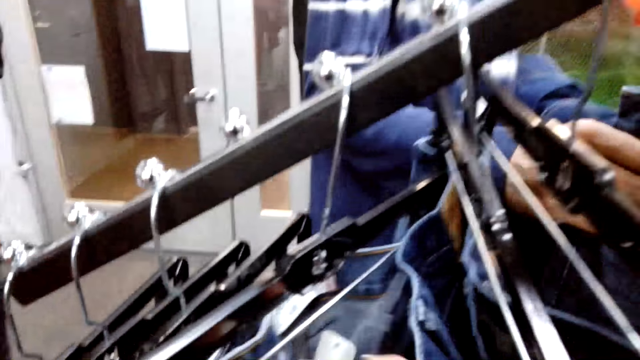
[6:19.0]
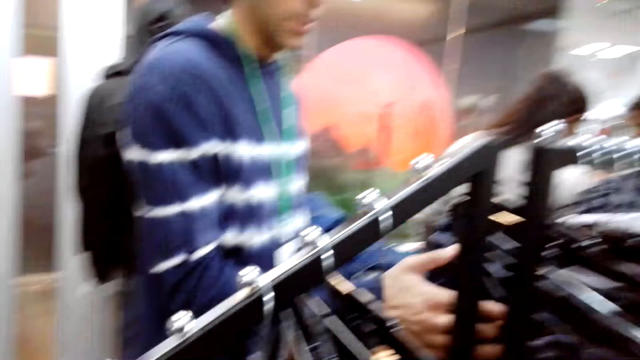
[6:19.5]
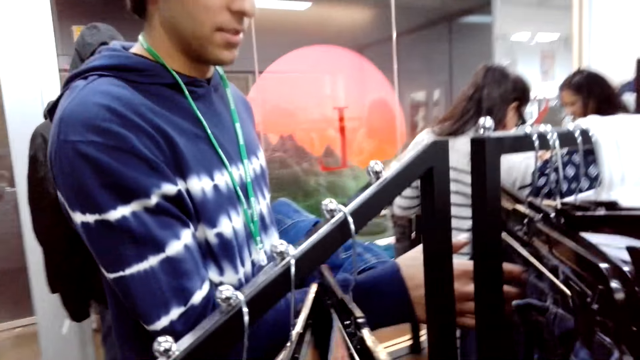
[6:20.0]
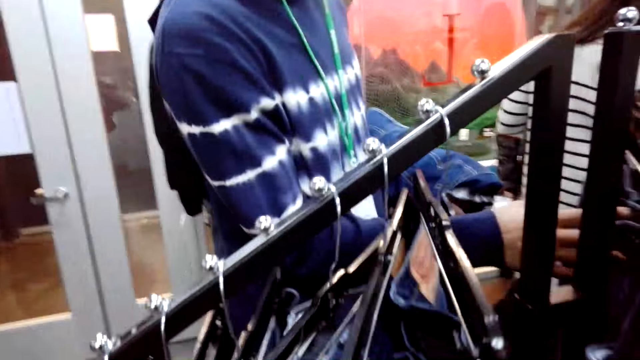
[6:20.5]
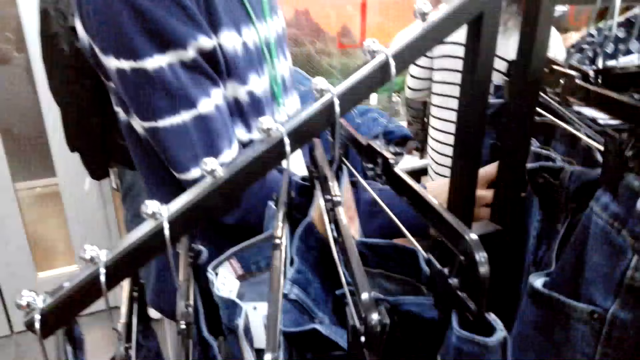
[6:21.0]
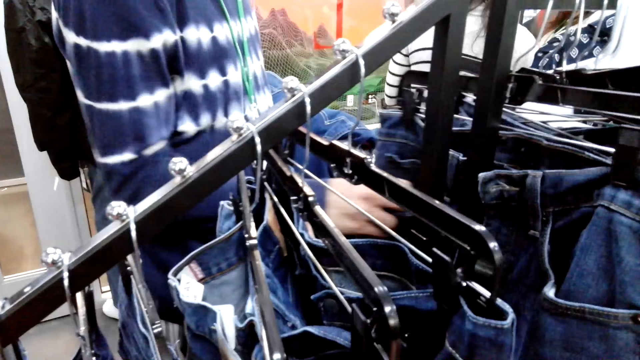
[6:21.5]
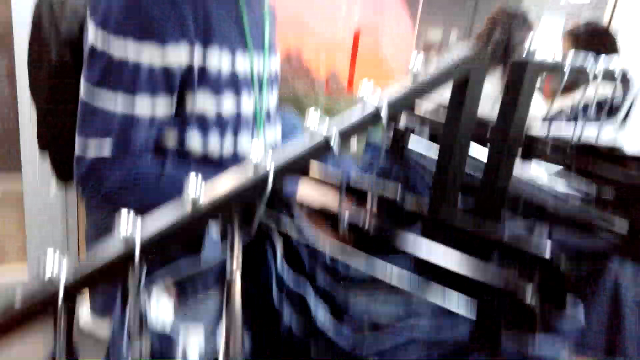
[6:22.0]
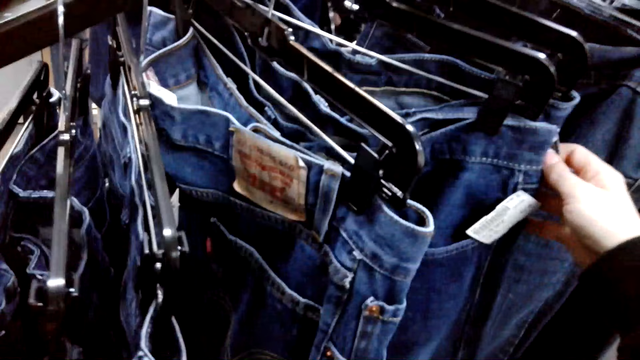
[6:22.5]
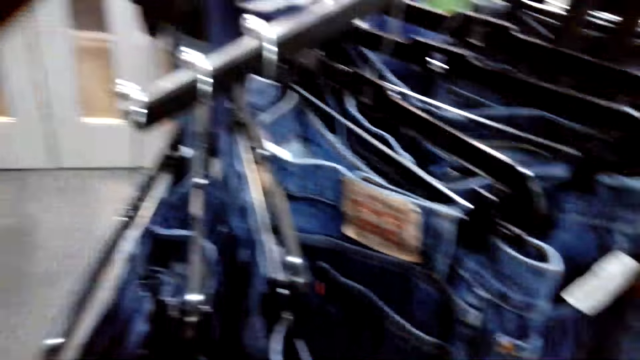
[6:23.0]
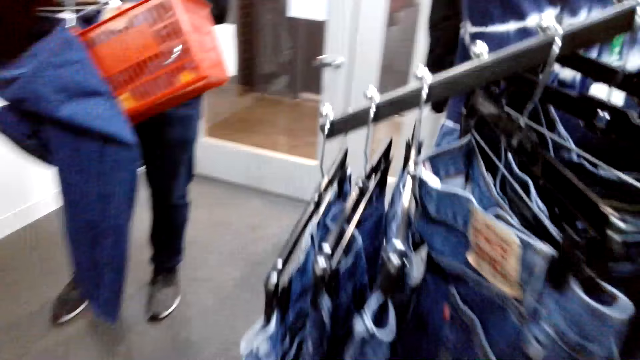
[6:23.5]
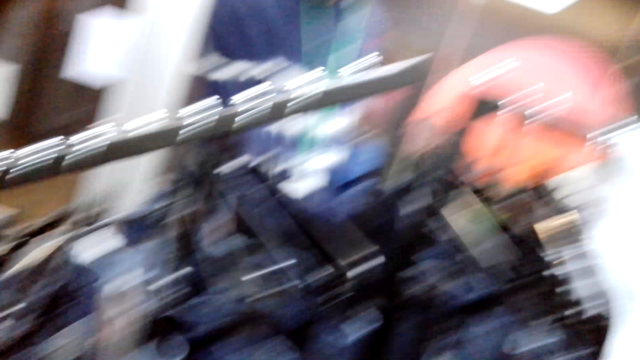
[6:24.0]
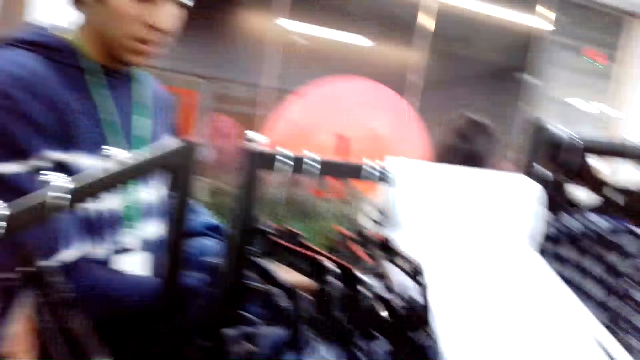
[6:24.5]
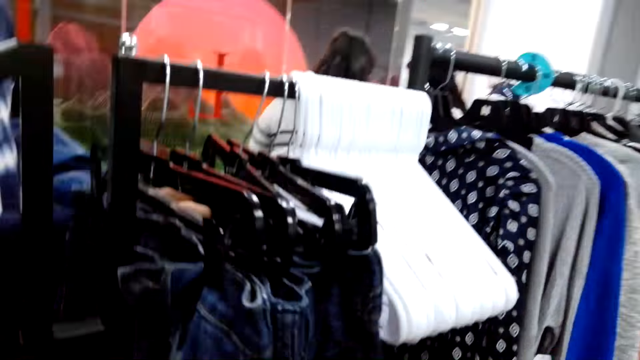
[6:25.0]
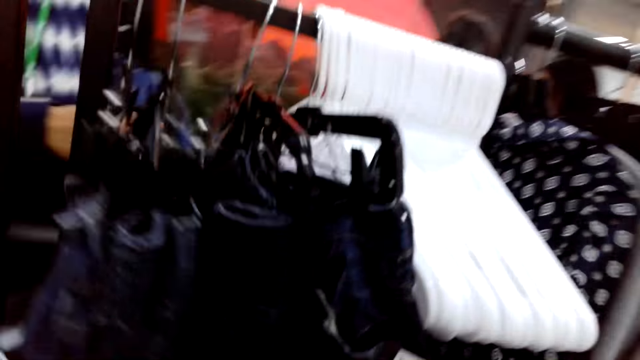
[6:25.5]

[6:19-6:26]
The camera wearer looks at the jeans.

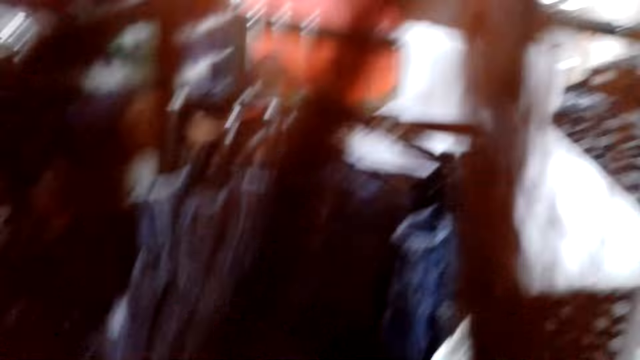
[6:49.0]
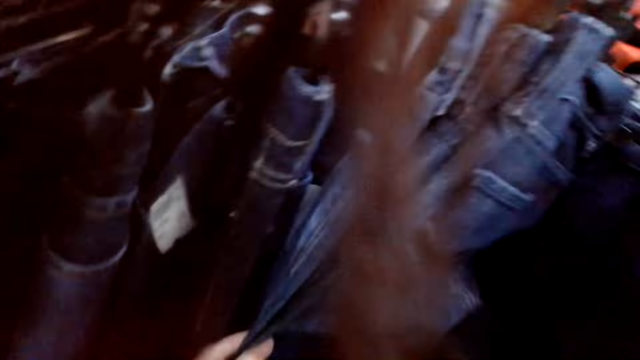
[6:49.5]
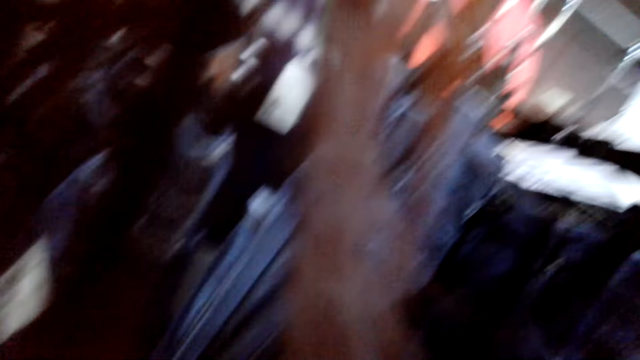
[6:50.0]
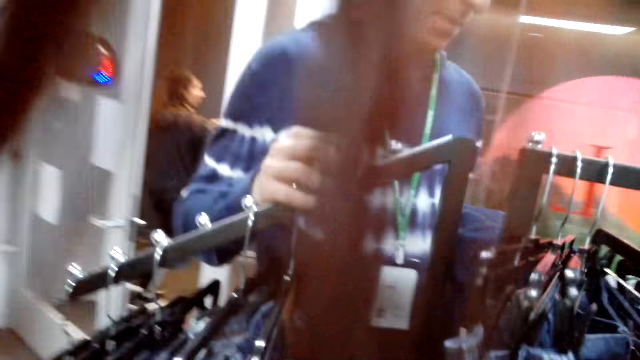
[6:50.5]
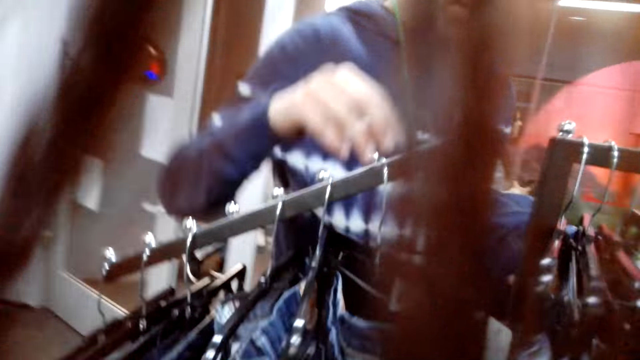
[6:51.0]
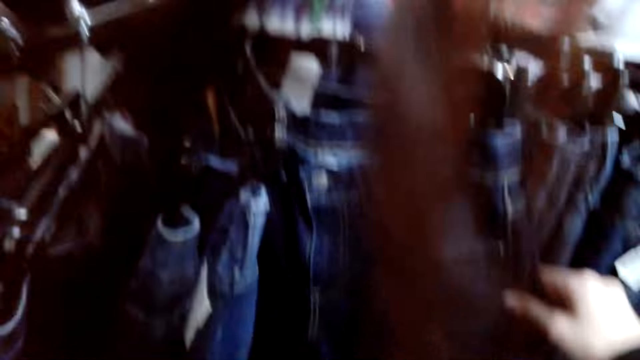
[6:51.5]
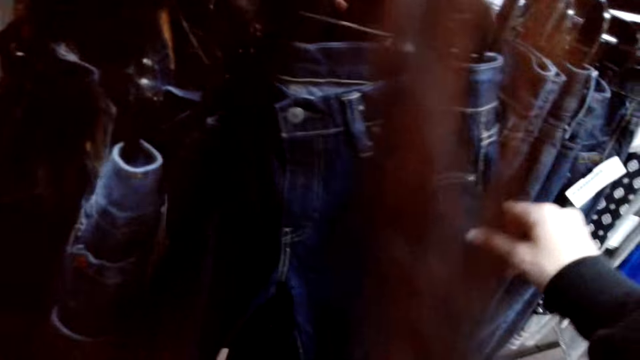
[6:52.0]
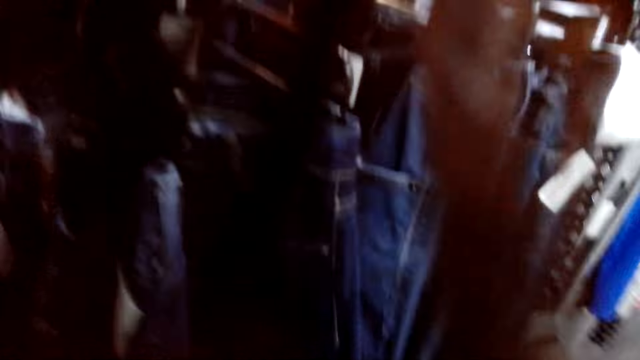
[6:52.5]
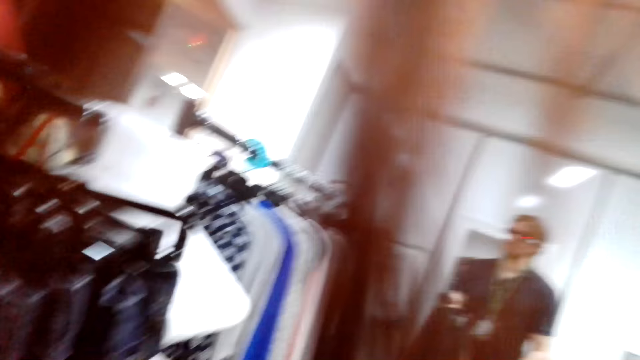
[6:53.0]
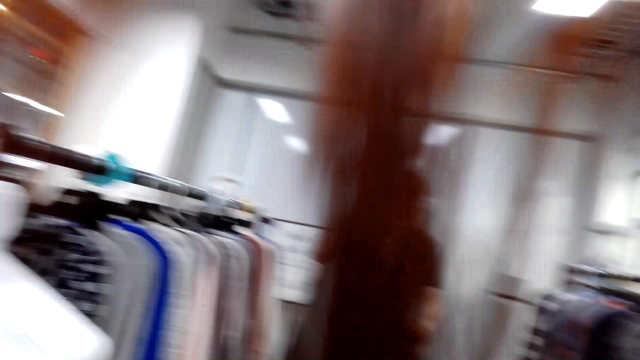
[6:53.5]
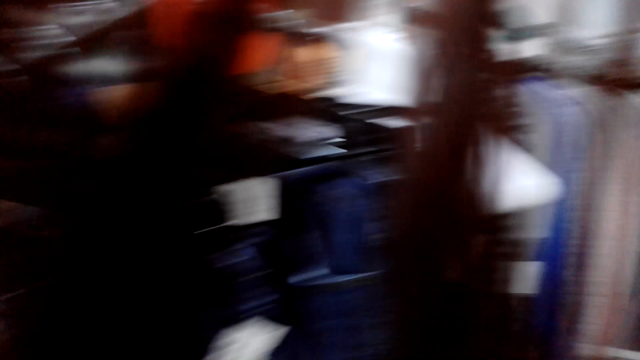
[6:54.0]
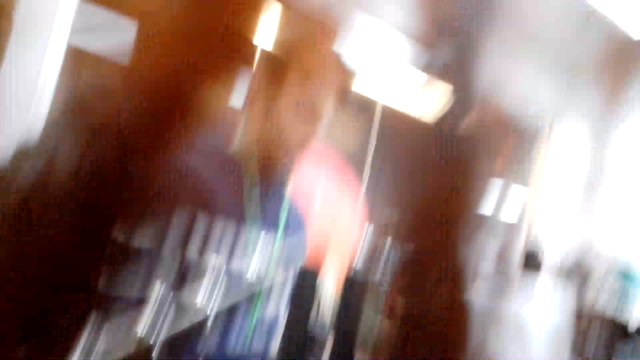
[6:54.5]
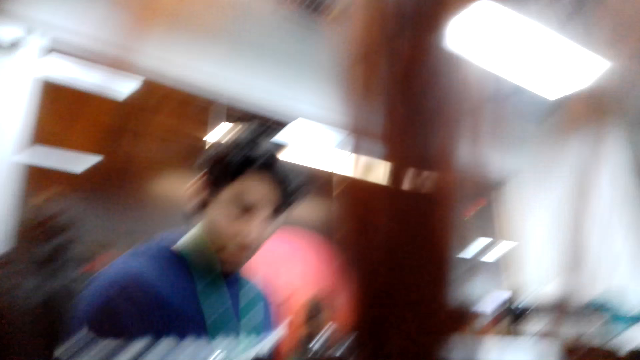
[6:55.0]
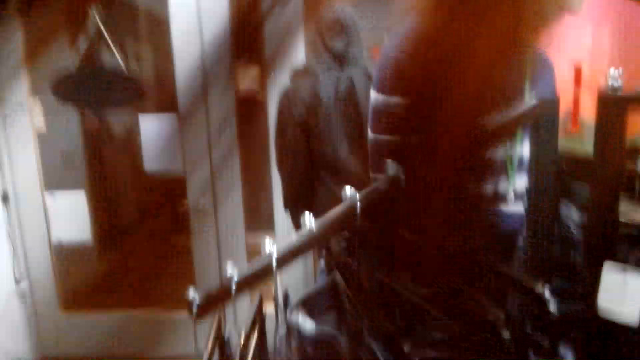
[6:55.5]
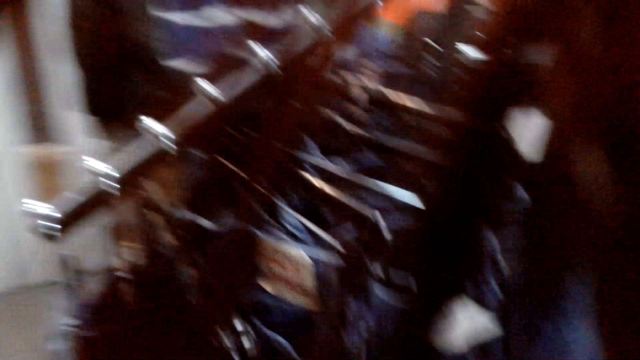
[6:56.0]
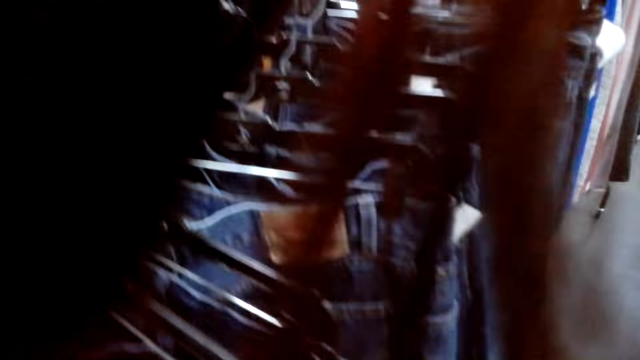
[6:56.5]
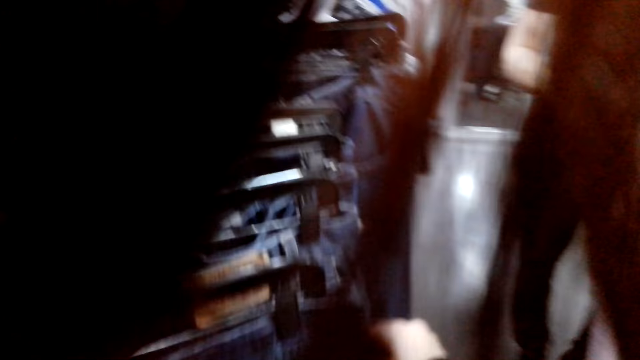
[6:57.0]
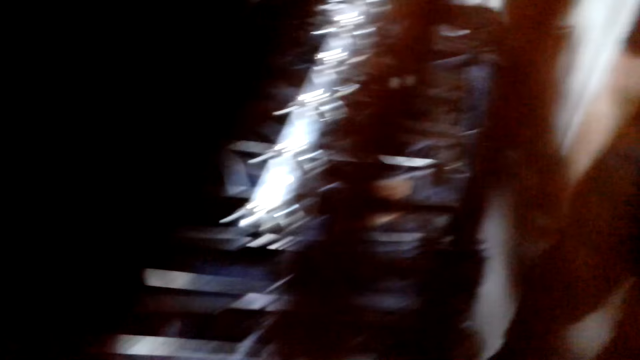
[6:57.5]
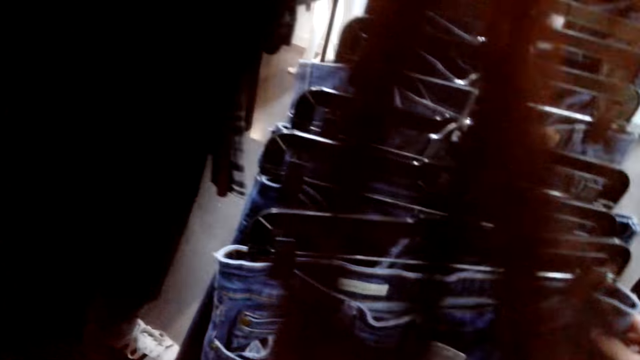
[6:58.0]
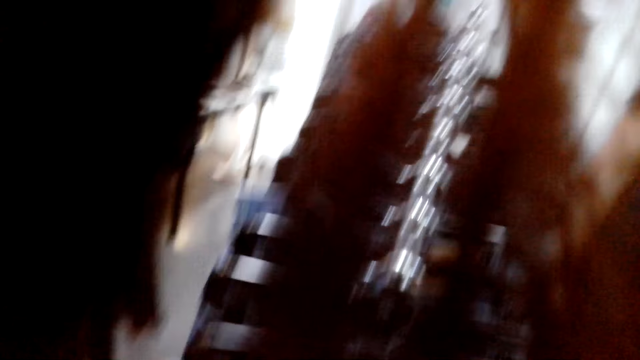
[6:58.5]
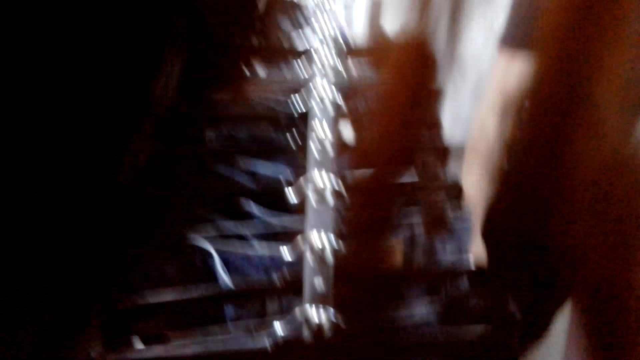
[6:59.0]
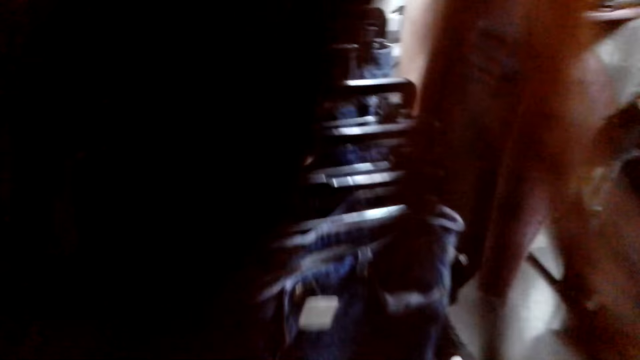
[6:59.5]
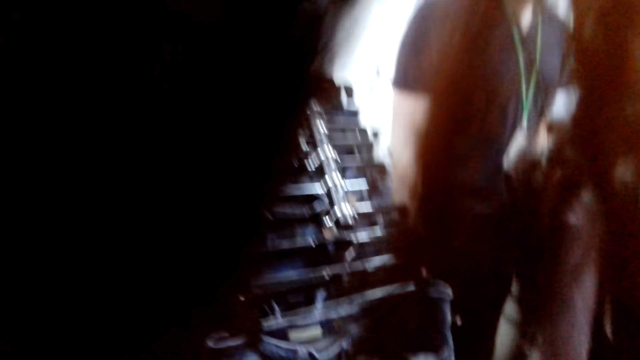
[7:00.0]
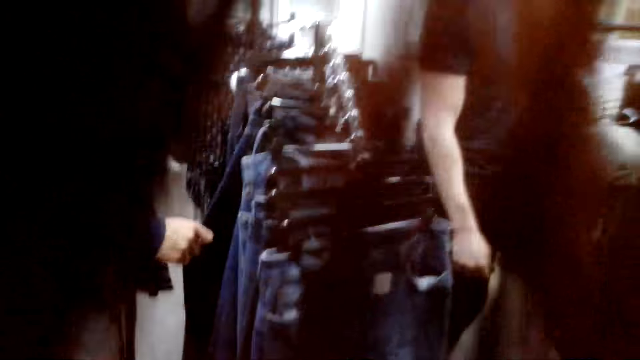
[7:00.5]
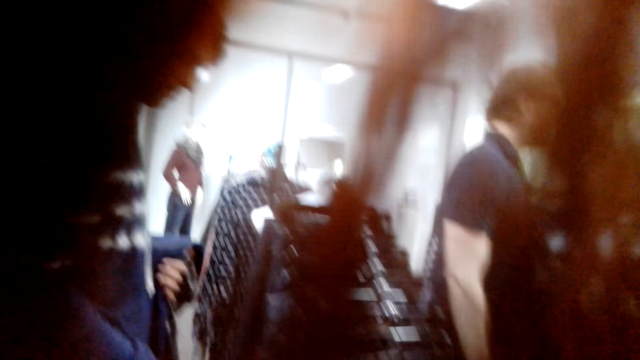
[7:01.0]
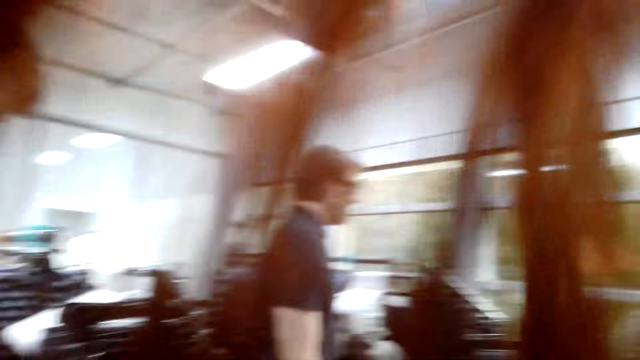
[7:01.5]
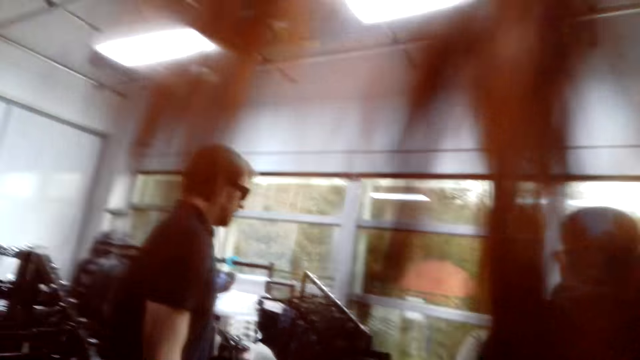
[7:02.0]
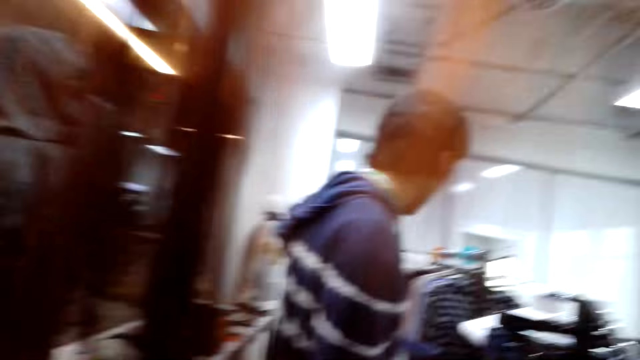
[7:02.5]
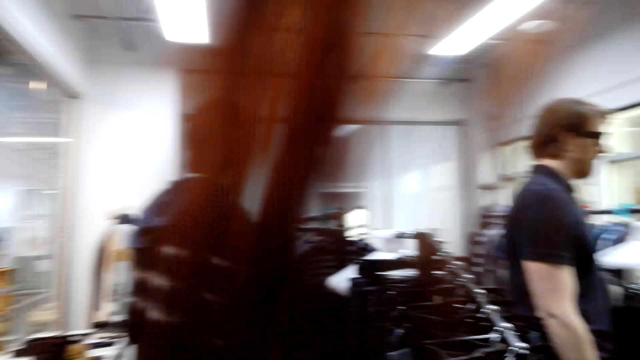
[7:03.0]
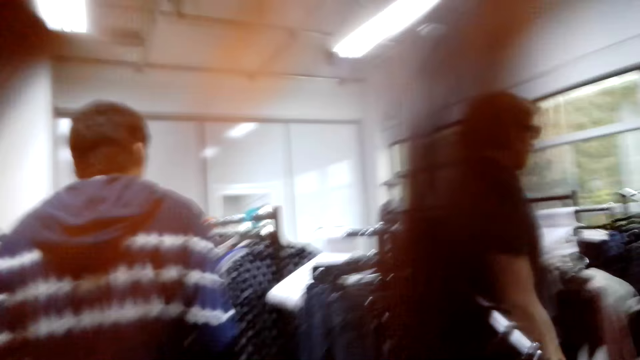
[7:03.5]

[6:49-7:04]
The camera wearer is looking at the trousers in the rack.
